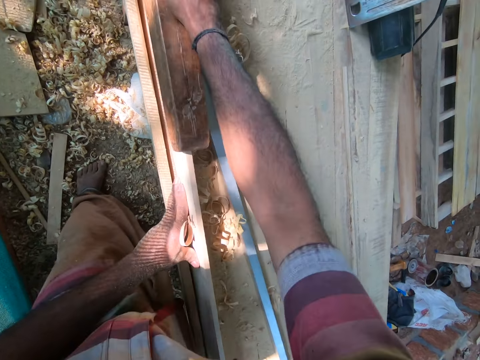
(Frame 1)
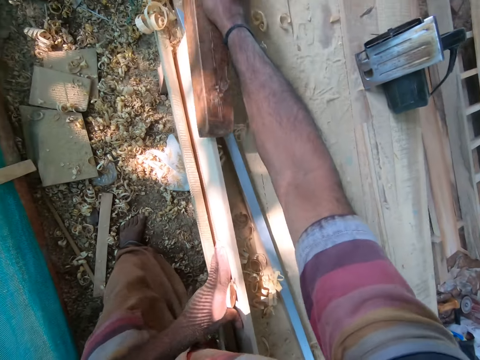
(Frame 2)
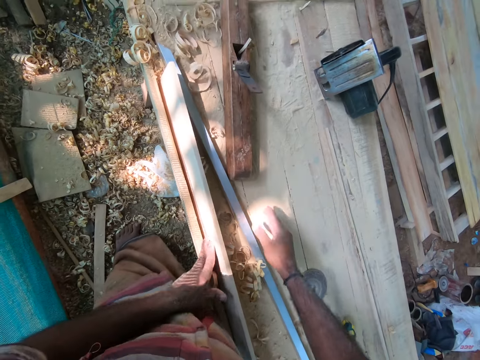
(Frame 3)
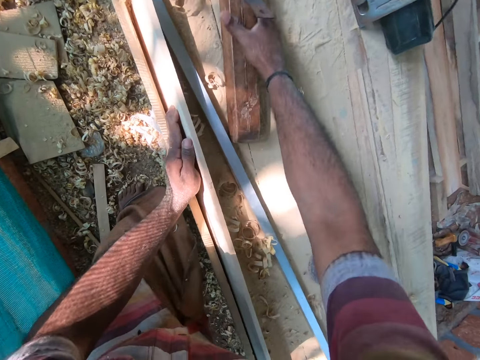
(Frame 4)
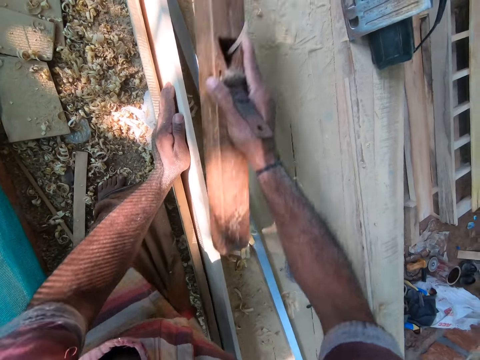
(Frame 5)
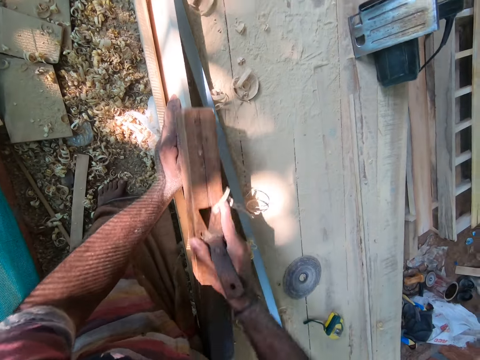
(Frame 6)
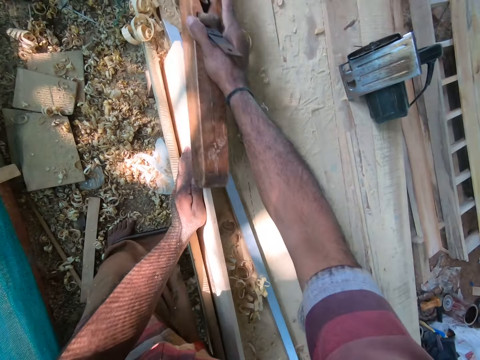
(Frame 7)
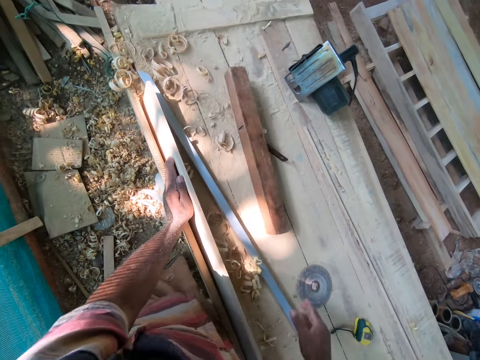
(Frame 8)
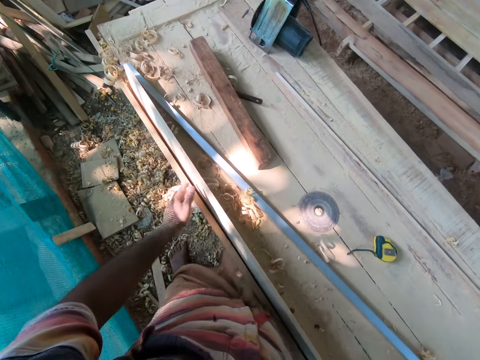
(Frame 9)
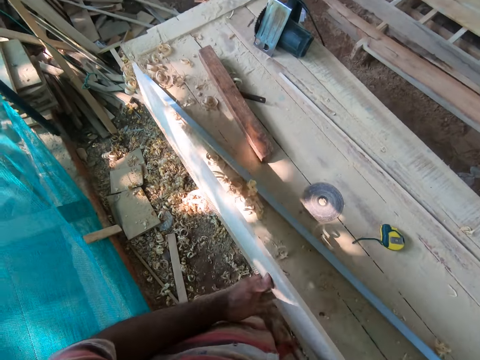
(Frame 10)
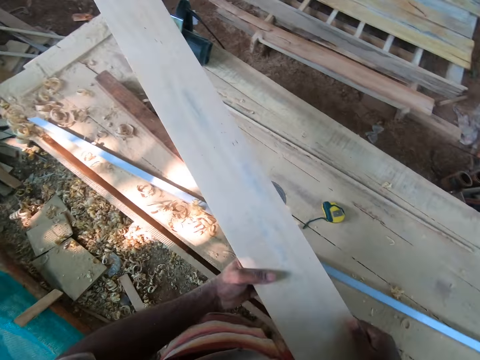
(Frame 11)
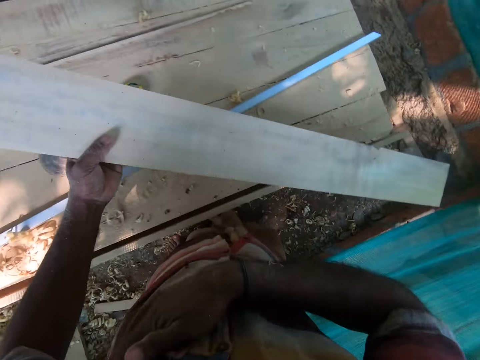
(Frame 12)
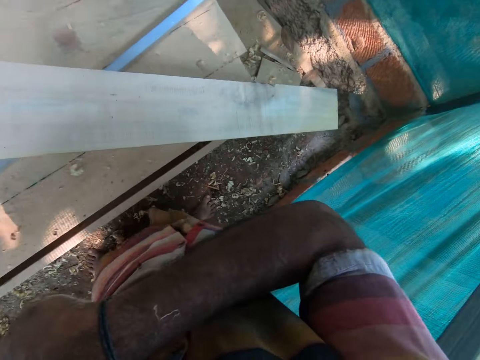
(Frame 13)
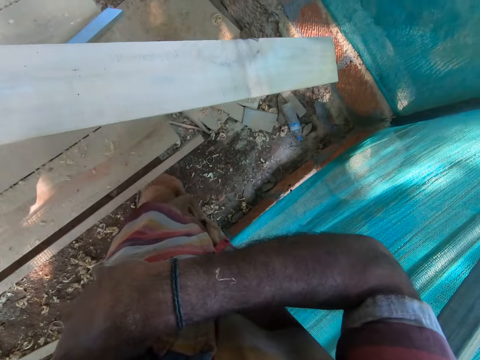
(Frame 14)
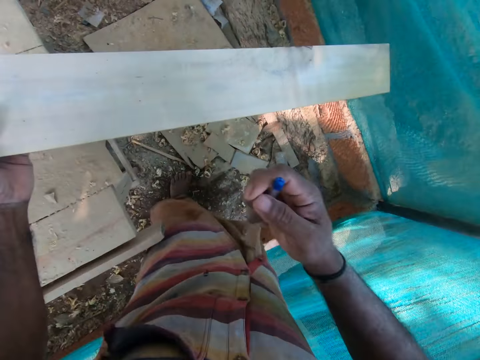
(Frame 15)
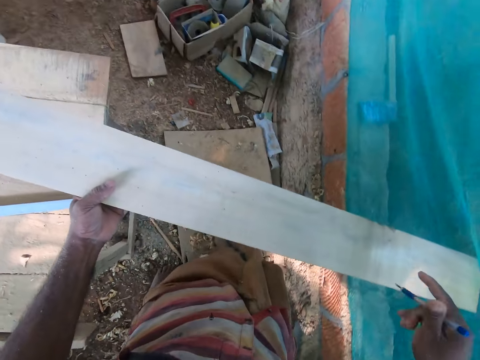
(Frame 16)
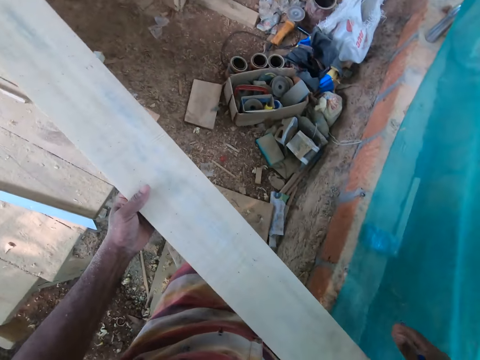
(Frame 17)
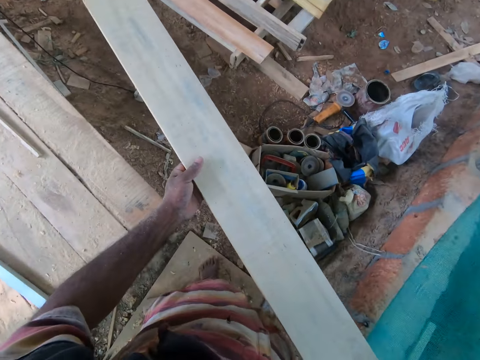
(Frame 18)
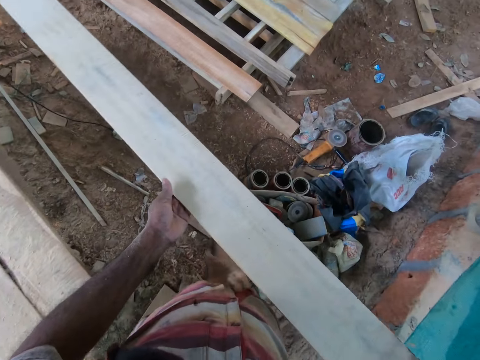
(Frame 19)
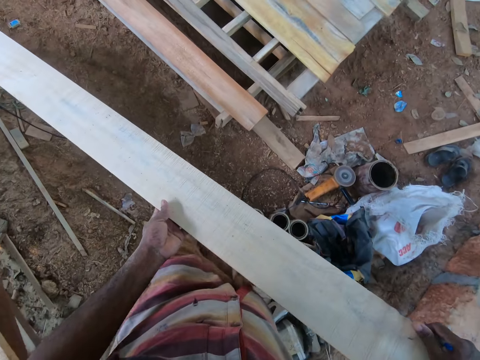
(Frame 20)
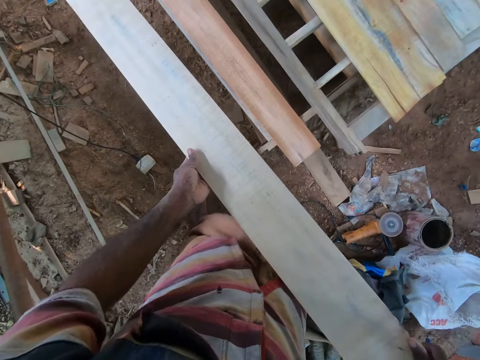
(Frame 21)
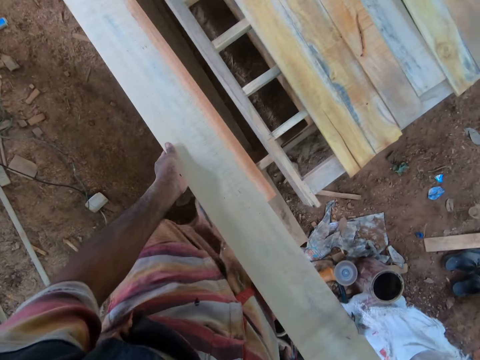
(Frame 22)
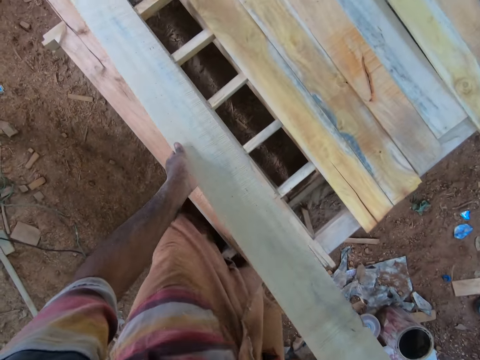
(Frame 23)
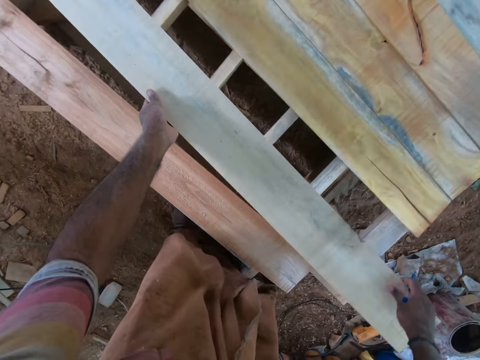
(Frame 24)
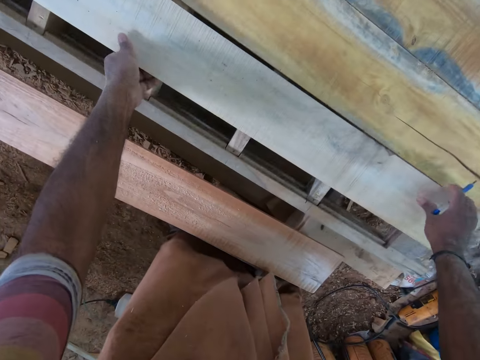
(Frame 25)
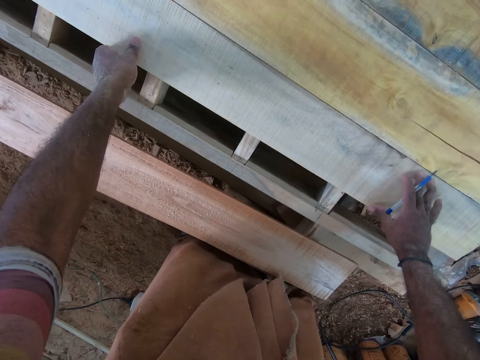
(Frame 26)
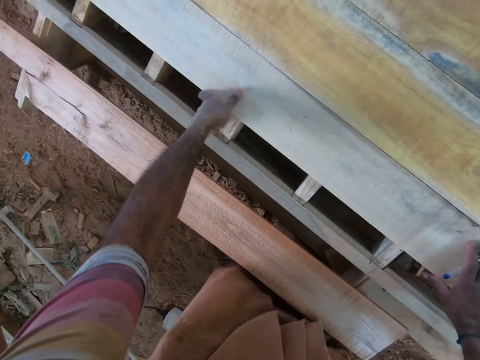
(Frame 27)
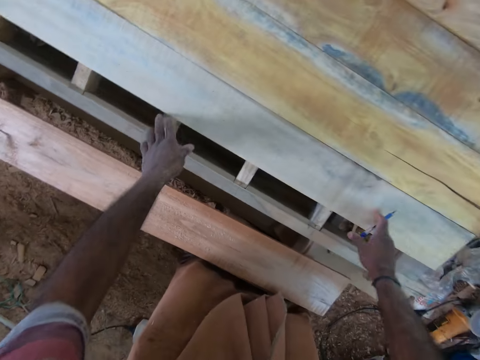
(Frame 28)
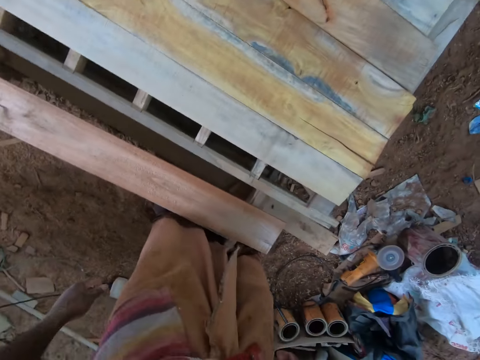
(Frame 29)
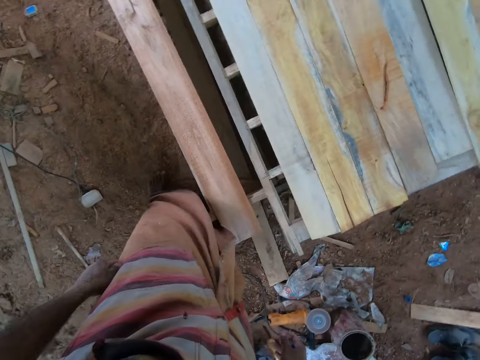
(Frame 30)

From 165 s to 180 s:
The camera wearer drops the block plane on the work bench with his right hand. He moves his left hand on the plank. He picks the block plane from the work bench with his right hand. He smoothens the plank with the block plane in his right hand. He drops the block plane on the work bench with his right hand. He picks the plank from the work bench with his right hand. He holds the plank with his left hand. He picks a pen from his shirt pocket with his right hand. He holds the plank with both hands. He walks around. He drops the plank on the work bench among other timber pieces with both hands.

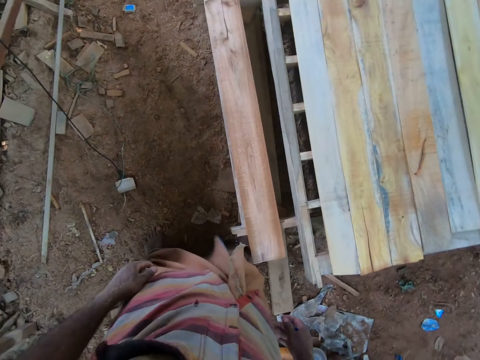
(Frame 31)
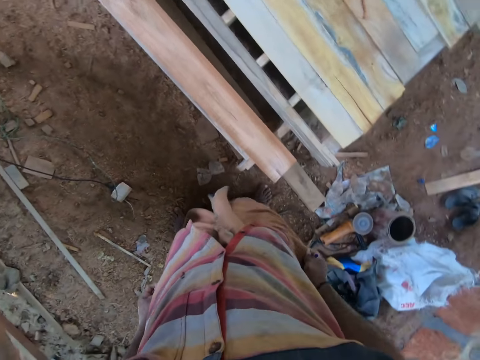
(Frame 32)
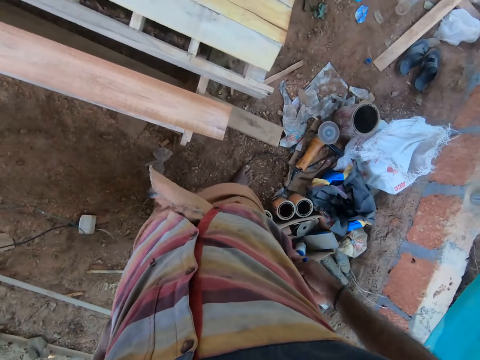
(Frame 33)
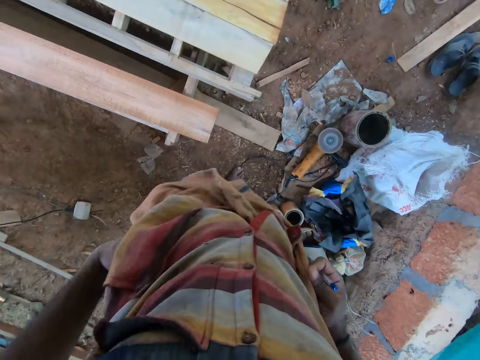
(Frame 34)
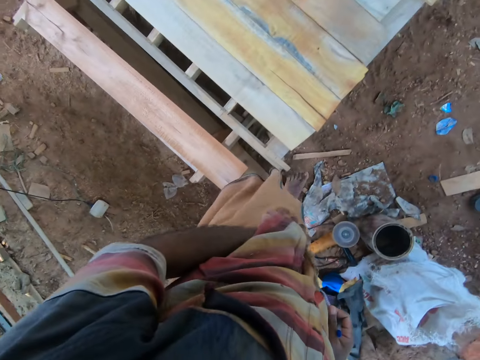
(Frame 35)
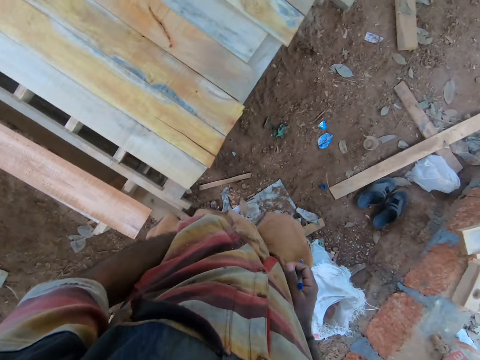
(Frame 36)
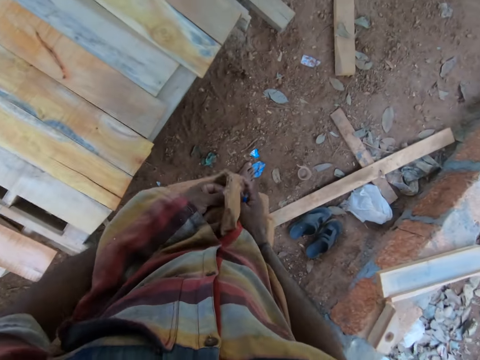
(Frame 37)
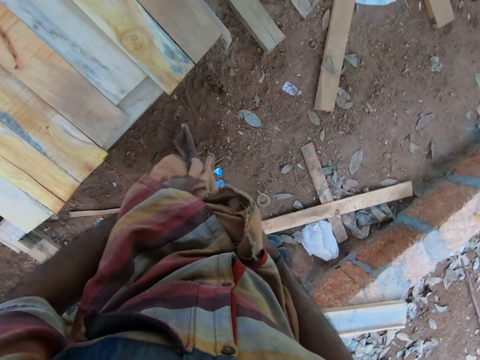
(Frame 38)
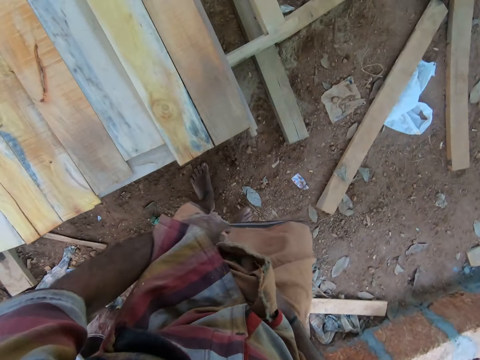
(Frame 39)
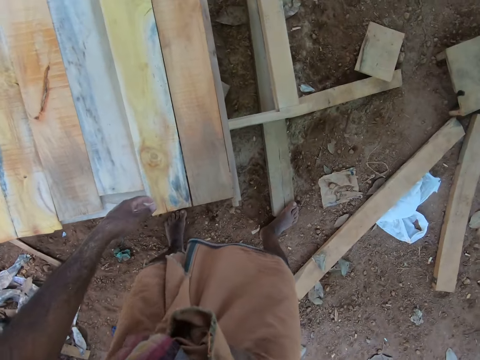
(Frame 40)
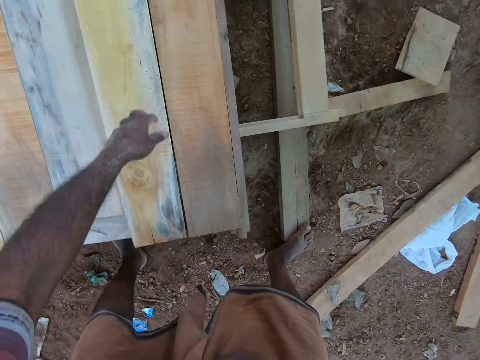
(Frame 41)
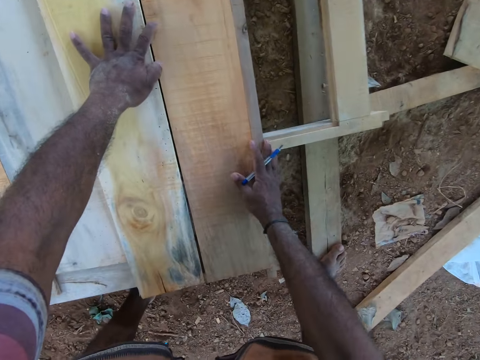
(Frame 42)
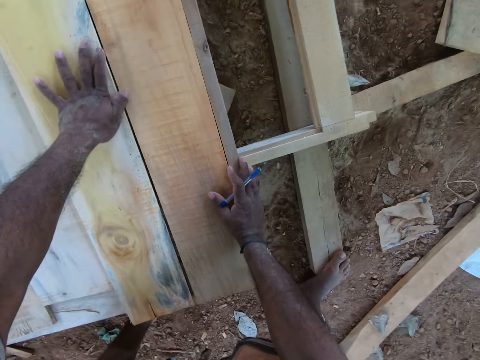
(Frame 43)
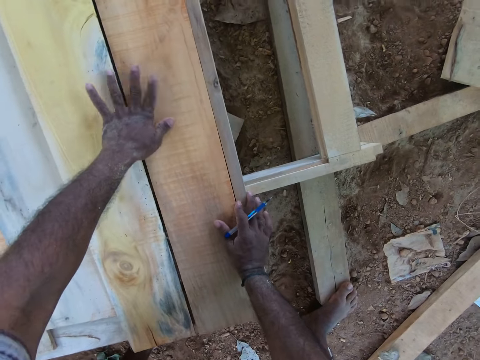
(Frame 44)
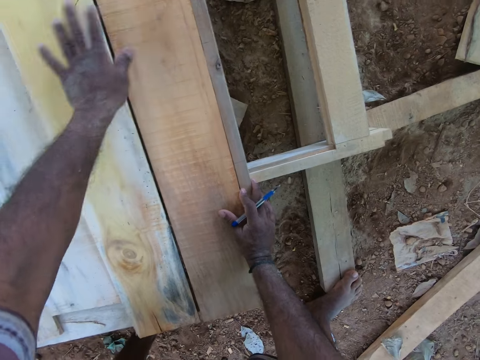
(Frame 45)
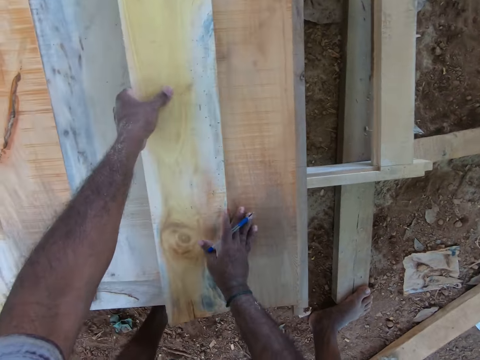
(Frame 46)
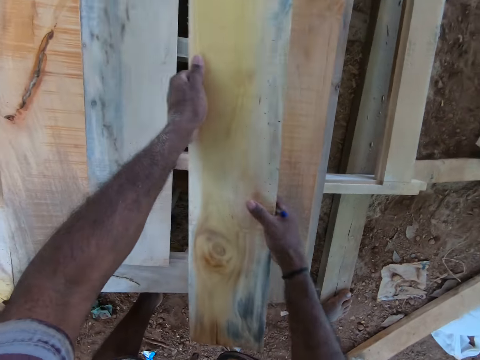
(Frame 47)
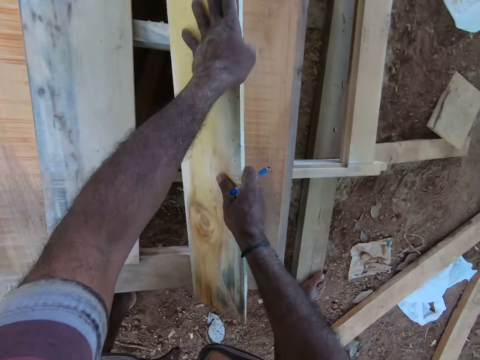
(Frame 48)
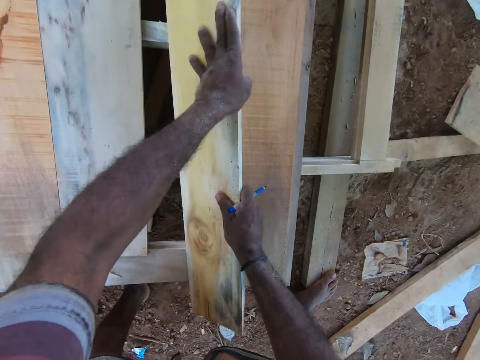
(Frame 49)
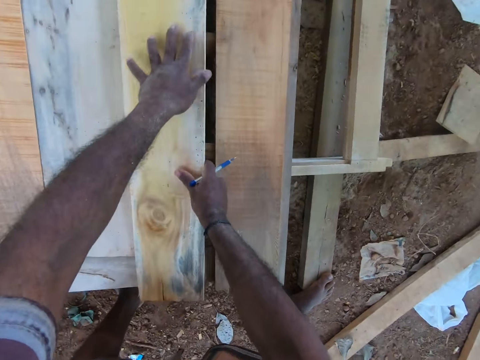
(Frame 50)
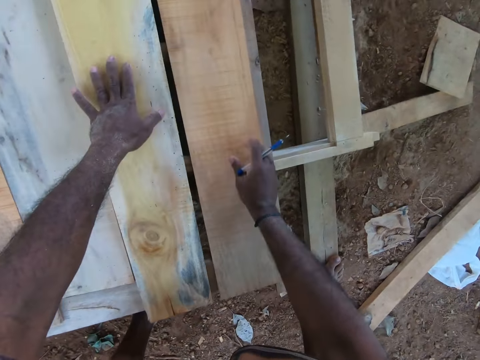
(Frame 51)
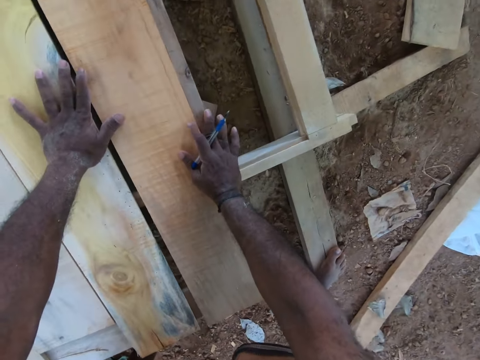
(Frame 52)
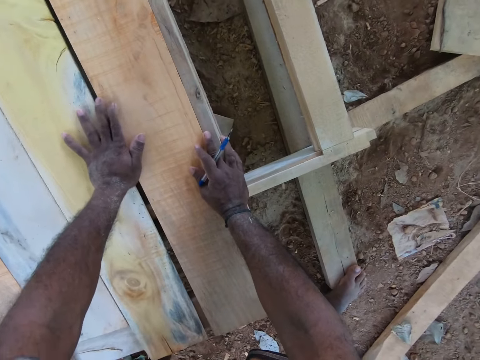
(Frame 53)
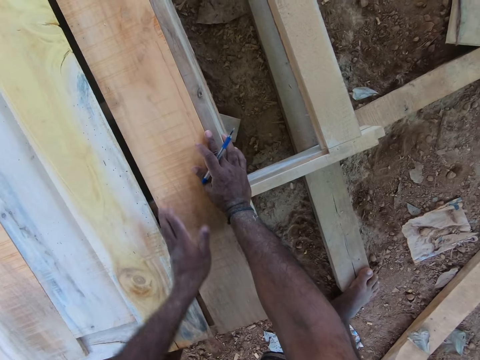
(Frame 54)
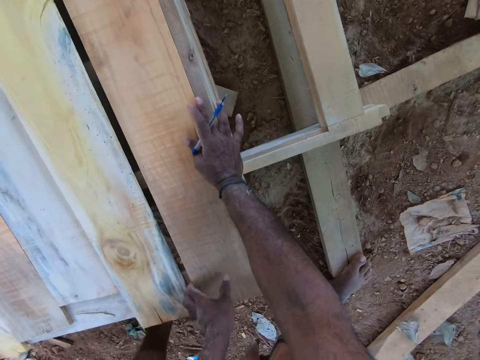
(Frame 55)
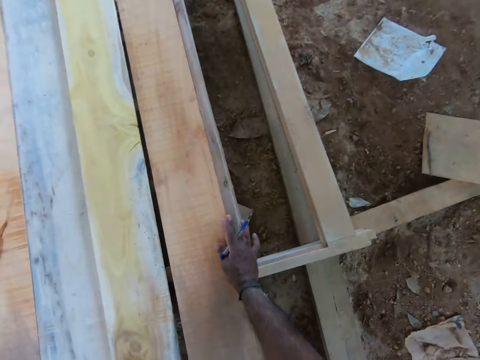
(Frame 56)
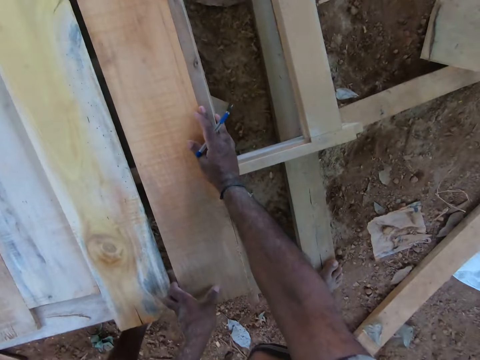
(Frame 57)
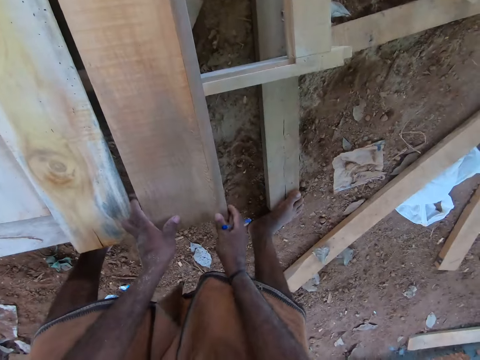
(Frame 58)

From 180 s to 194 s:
The camera wearer walks around. He touches some planks with both hands. He arranges timber pieces. He wipes a plank with his left hand. He picks a plank from the work bench with his left hand. He holds the plank with both hands. He converses with a man. He hits a plank with the plank in his hands. He drops the plank on the work bench with both hands. He places his hands on the planks.
